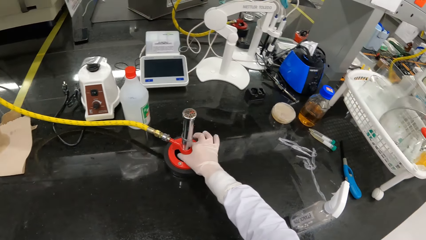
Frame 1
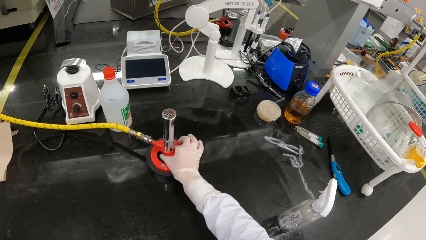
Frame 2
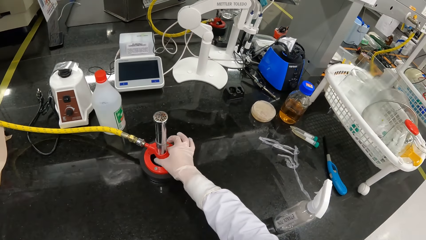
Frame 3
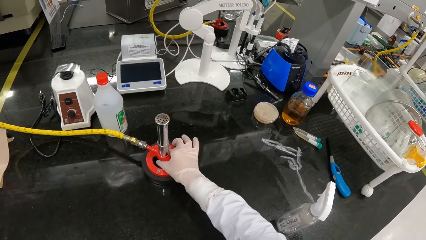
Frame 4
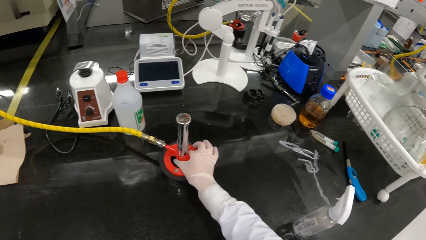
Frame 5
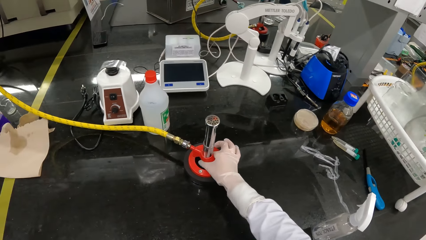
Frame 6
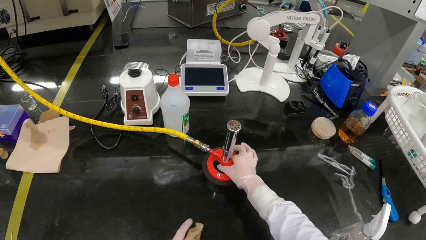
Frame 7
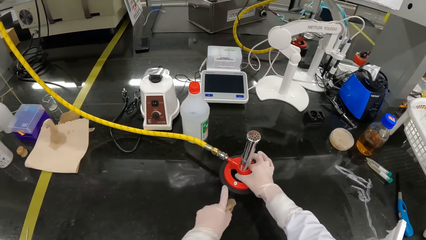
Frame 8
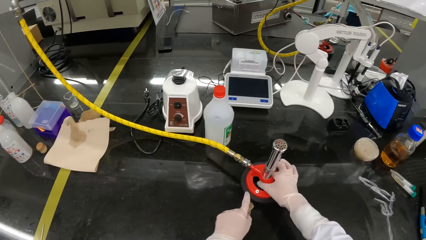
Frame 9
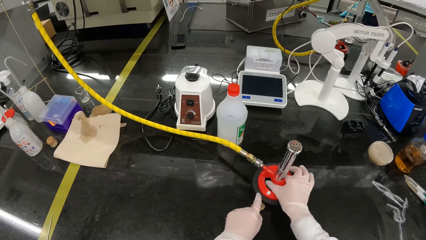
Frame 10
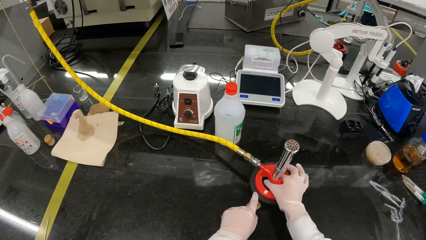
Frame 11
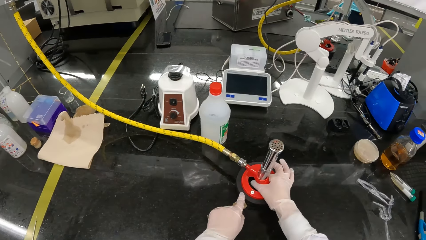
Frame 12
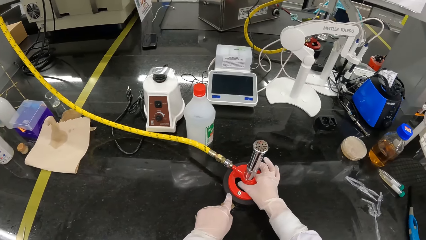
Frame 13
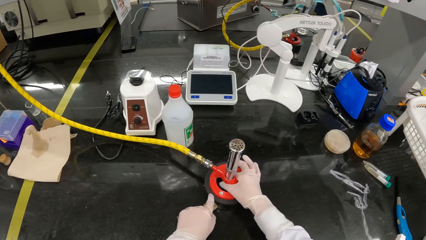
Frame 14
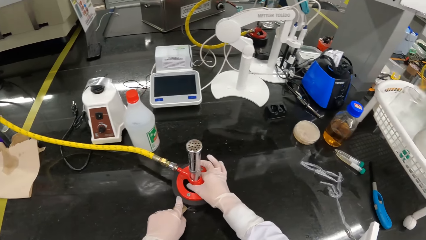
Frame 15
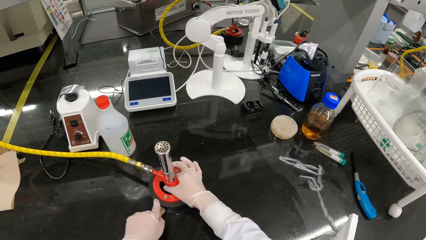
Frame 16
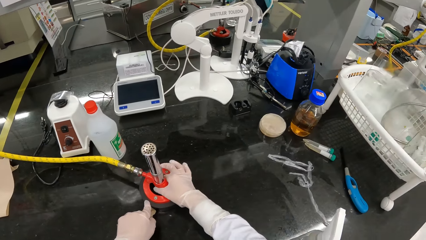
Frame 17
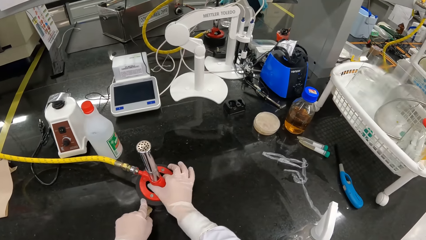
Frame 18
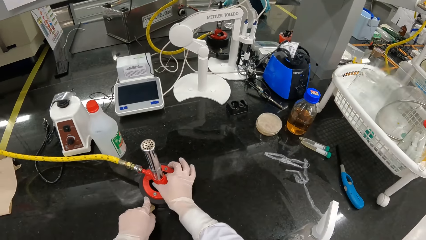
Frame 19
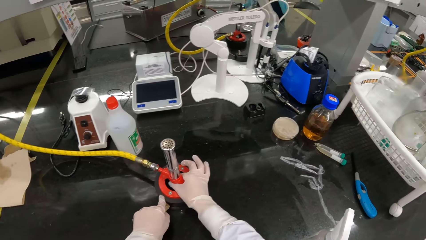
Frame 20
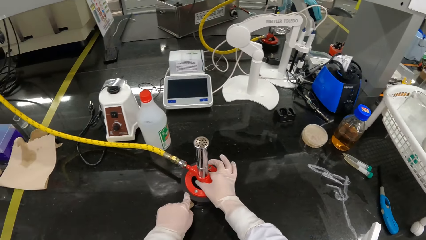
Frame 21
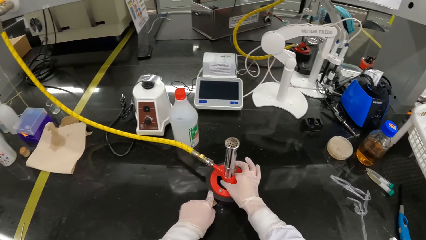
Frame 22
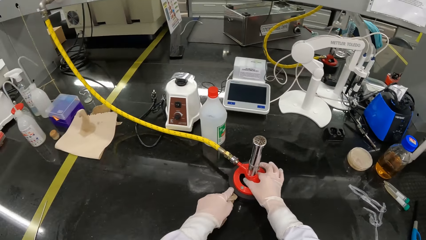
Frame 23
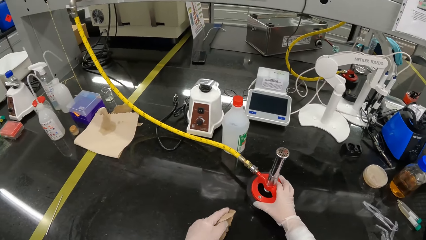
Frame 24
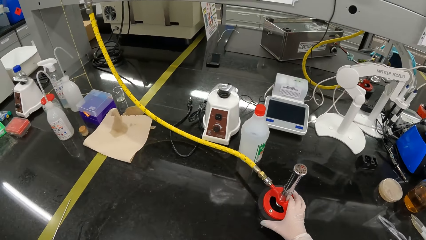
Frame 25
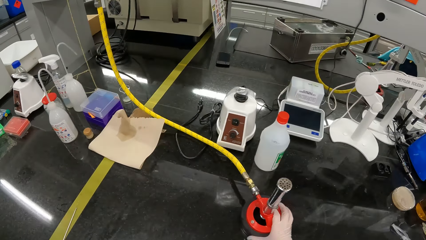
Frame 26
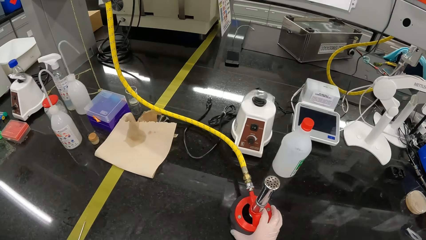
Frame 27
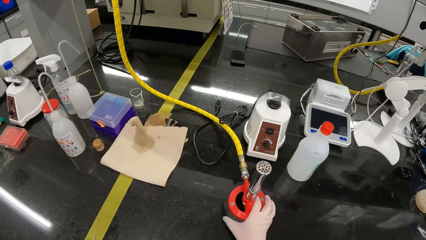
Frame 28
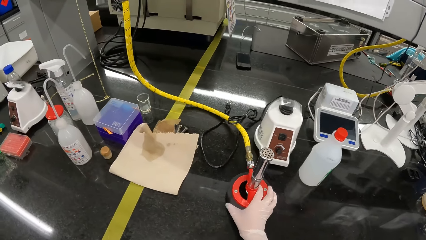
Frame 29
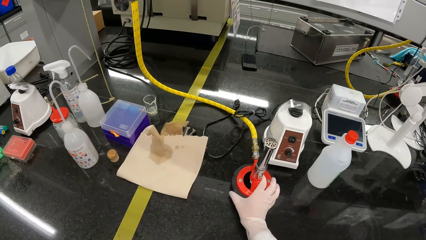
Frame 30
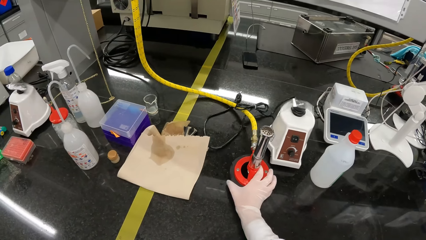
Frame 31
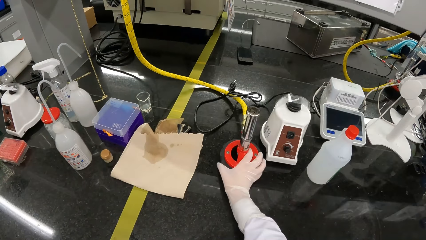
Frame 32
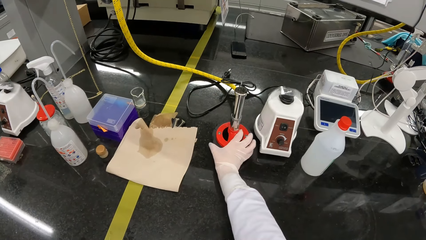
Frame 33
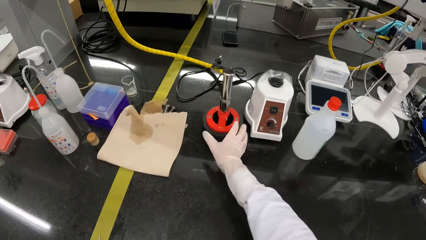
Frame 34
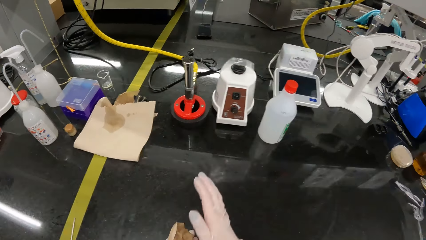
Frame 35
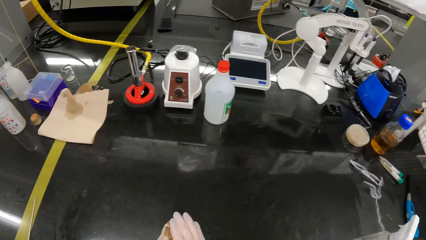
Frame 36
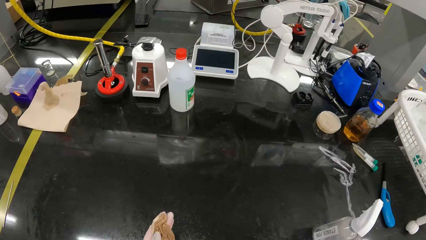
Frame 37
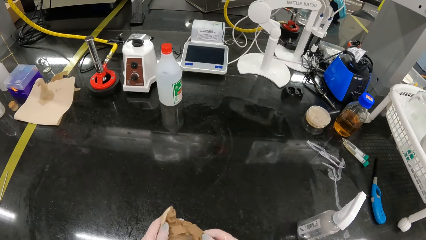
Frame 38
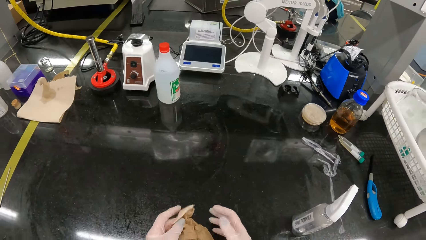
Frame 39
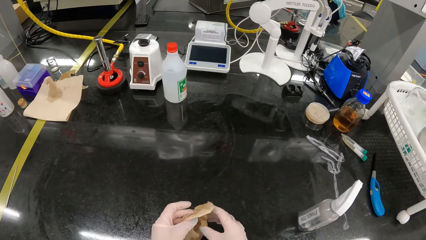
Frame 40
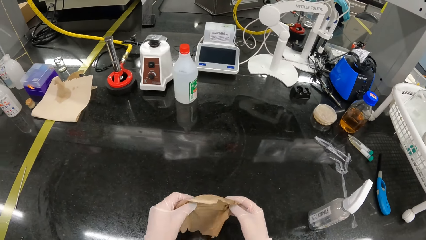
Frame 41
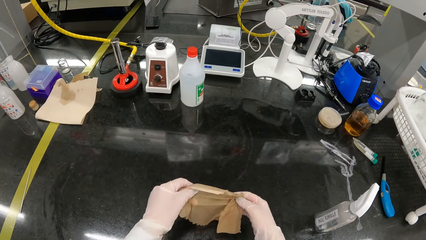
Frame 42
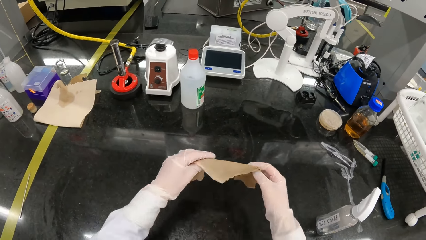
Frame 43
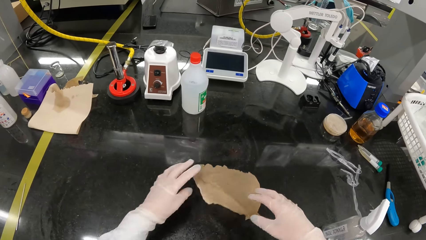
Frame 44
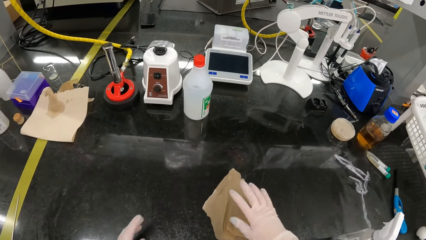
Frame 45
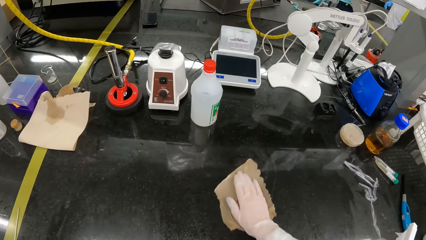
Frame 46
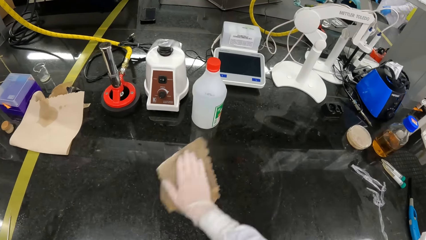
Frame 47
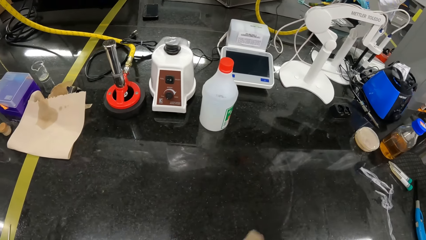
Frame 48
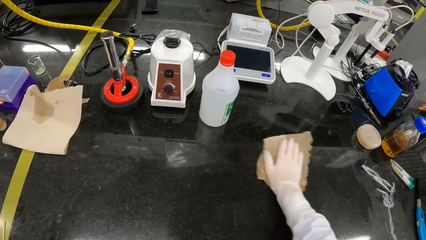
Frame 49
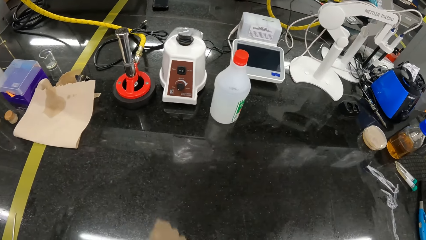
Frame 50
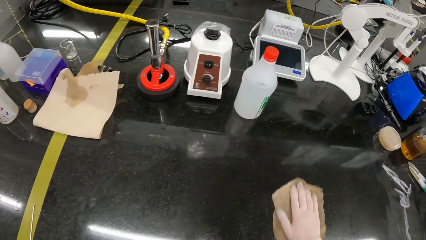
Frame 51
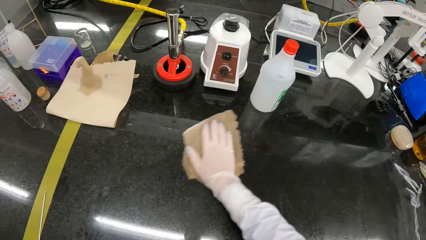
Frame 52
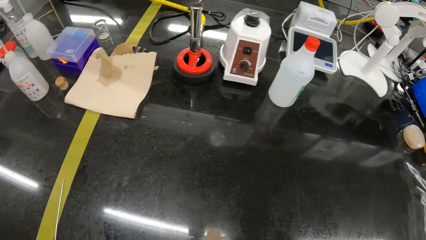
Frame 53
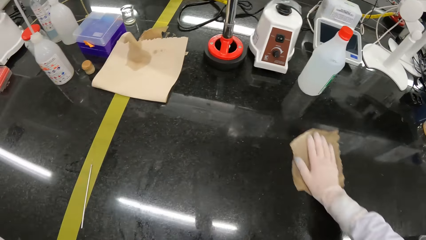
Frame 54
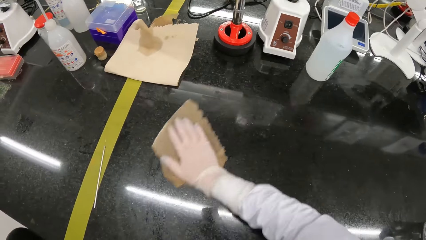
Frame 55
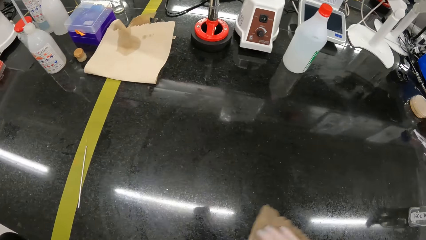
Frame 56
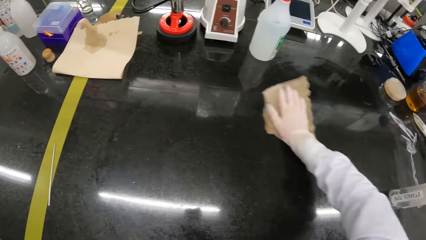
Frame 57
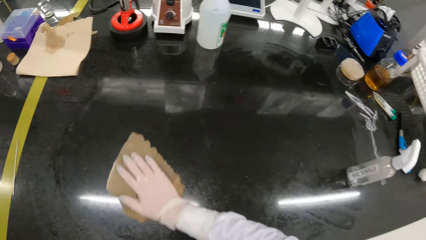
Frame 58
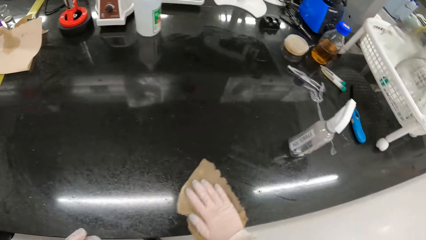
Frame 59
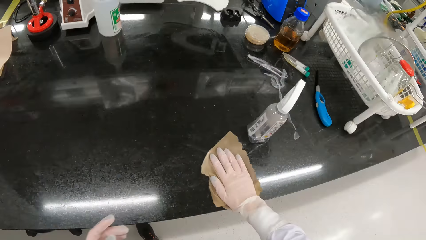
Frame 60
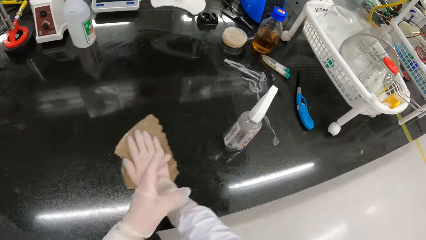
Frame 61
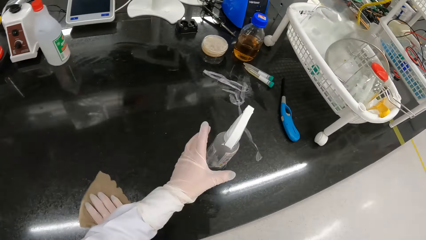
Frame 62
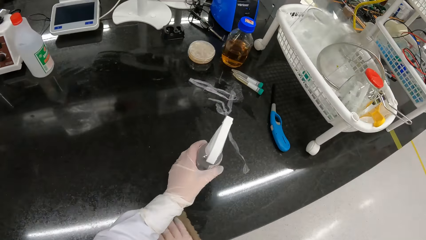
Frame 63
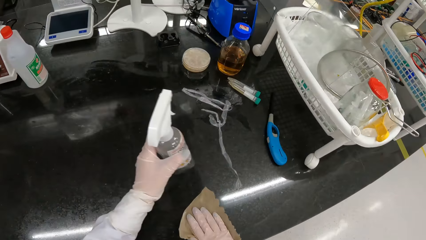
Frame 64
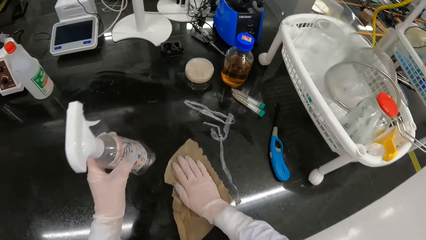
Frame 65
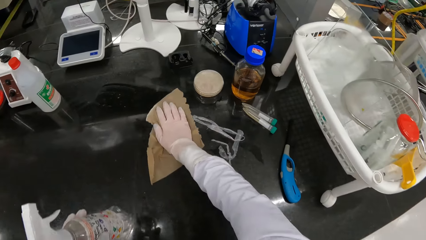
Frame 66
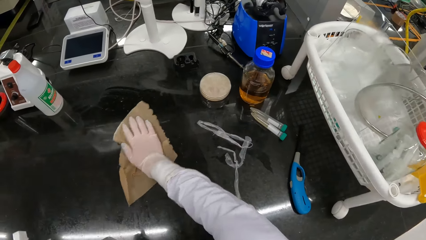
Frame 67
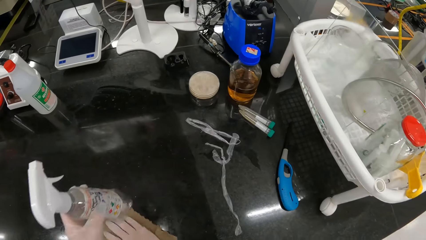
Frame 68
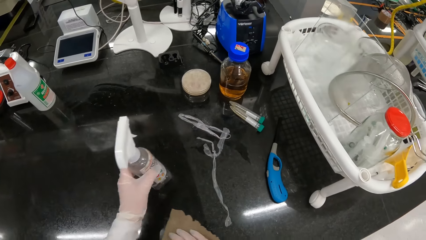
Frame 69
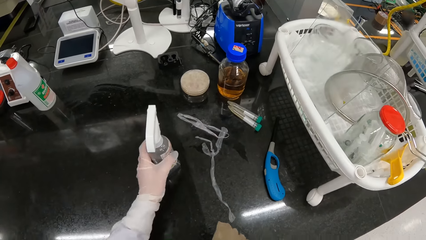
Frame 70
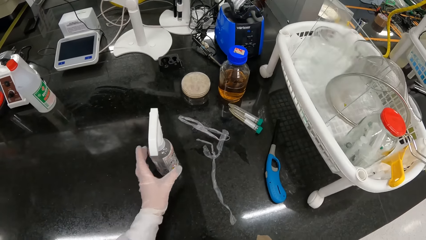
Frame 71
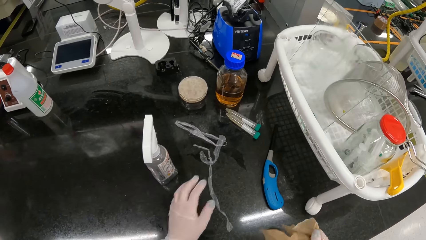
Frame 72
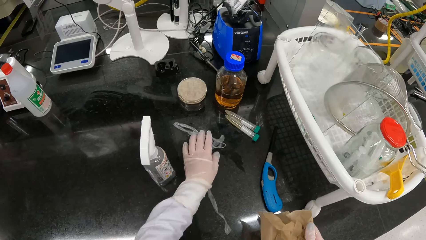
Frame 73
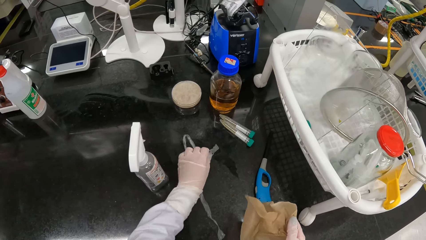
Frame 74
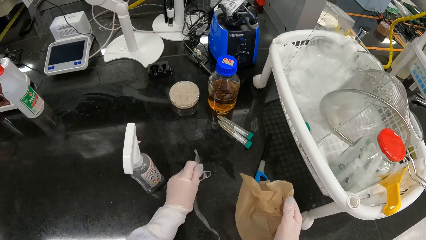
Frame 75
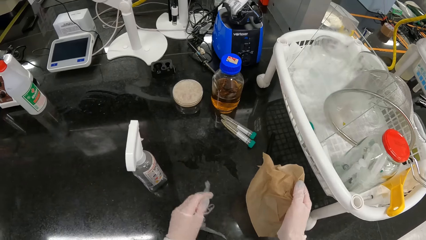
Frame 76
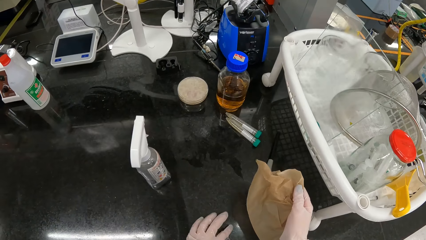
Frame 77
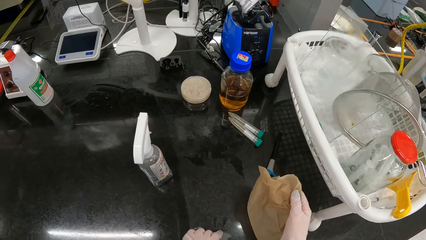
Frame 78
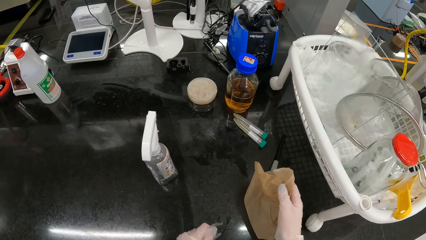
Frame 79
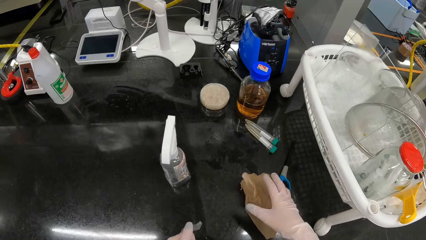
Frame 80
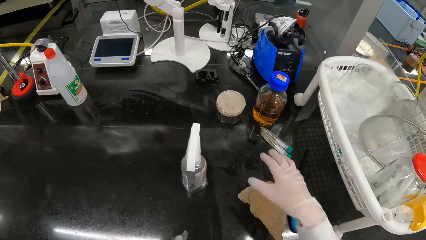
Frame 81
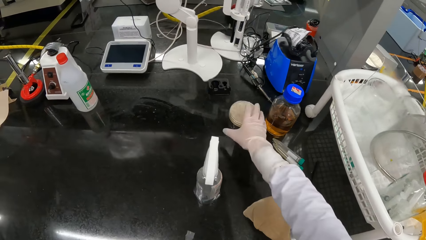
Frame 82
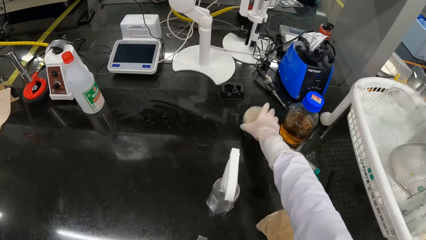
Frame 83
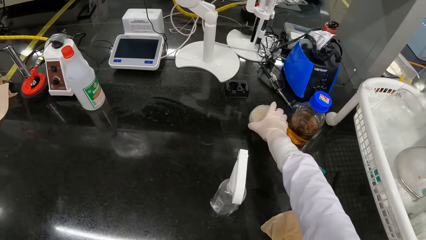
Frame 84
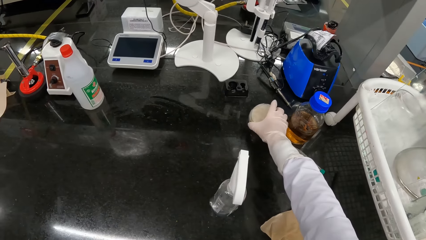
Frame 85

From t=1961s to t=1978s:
The camera wearer places her left gloved hand on the Bunsen burner. She adjusts the Bunsen burner on the table with her right gloved hand. She moves the Bunsen burner on the table with her right gloved hand. She holds the piece of cloth with both gloved hands. She spreads the piece of cloth with both gloved hands. She drops the piece of cloth on the table with both gloved hands. She wipes the table with the piece of cloth in her right gloved hand. She picks up the bottle of sanitizer from the table with her left gloved hand. She wipes the table with the cloth. She drops the bottle of sanitizer on the table with her left gloved hand. She picks up a piece of polythene bag from the table with her left gloved hand. She drops the piece of cloth on the table with her right gloved hand. She picks up the petri dishes from the table with her right gloved hand.
